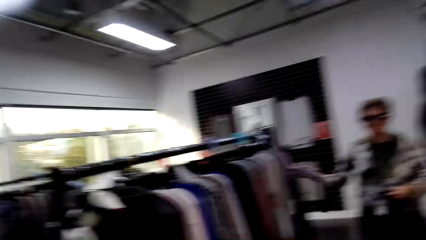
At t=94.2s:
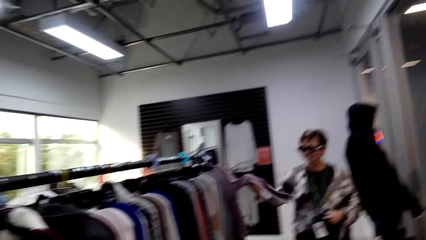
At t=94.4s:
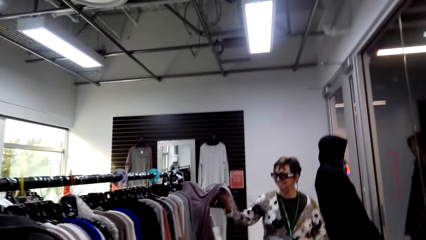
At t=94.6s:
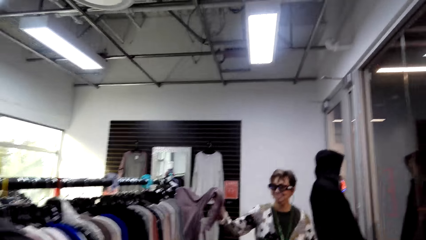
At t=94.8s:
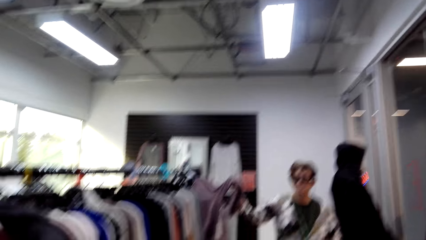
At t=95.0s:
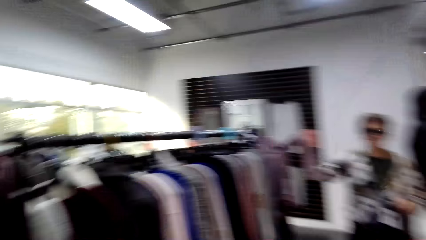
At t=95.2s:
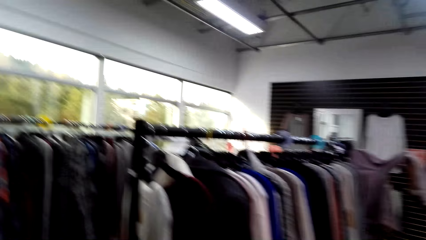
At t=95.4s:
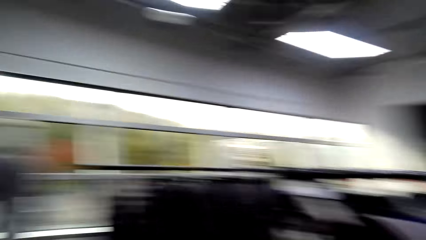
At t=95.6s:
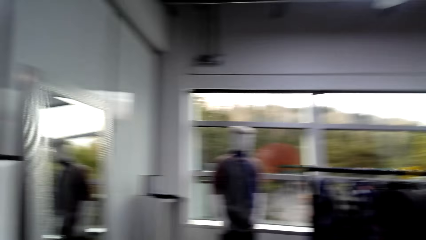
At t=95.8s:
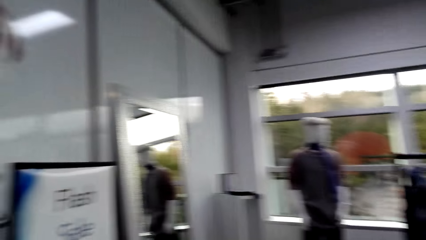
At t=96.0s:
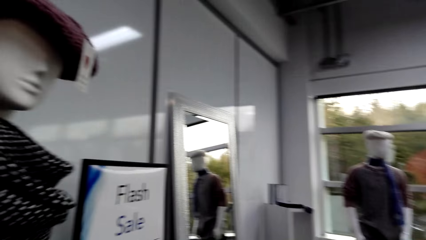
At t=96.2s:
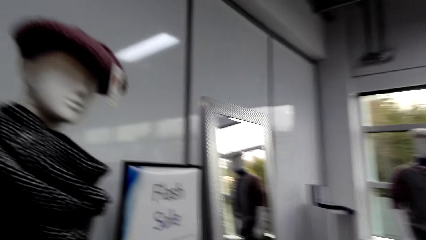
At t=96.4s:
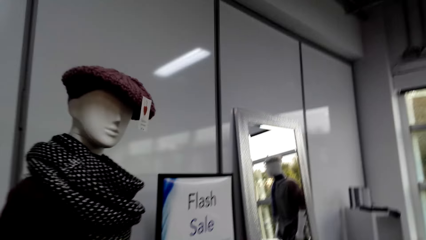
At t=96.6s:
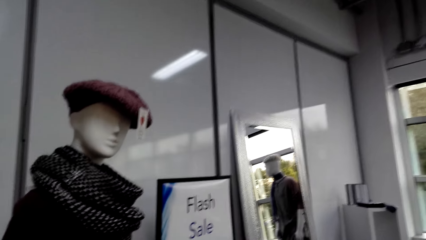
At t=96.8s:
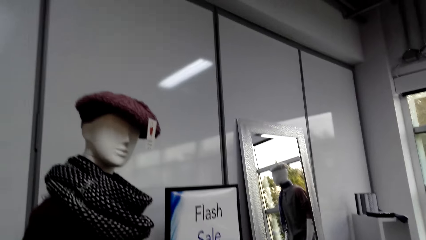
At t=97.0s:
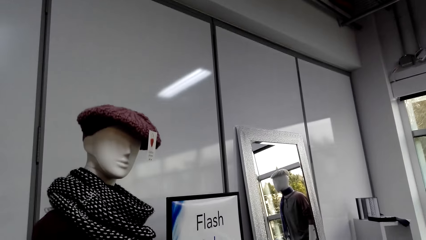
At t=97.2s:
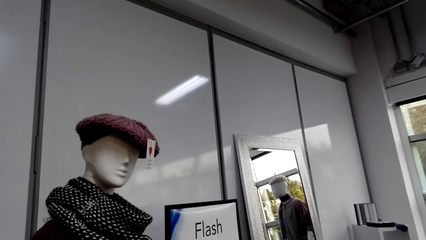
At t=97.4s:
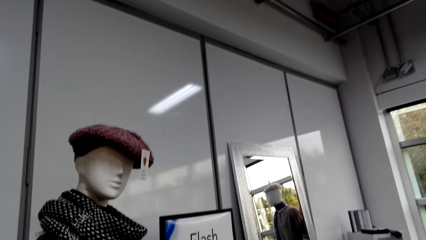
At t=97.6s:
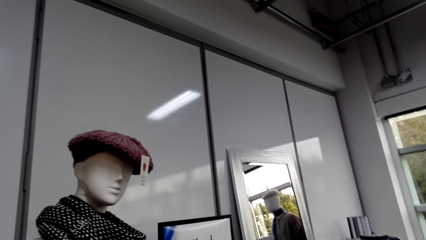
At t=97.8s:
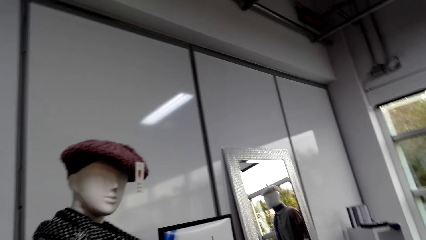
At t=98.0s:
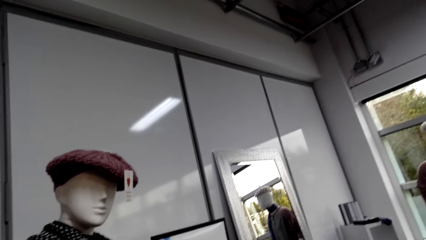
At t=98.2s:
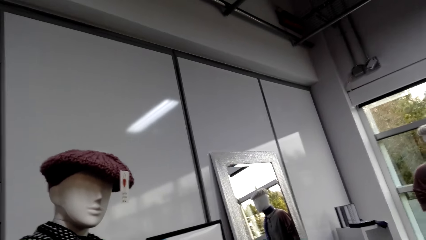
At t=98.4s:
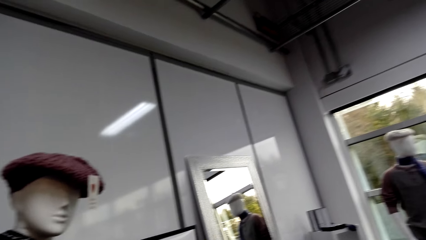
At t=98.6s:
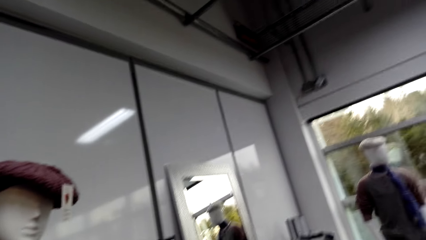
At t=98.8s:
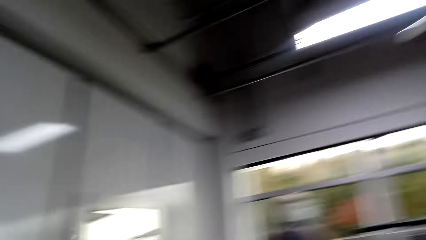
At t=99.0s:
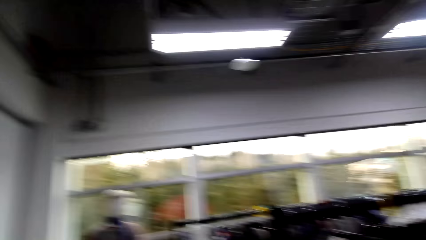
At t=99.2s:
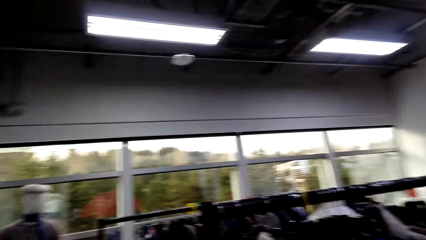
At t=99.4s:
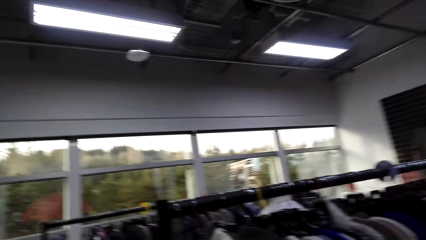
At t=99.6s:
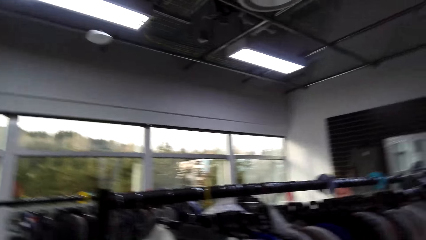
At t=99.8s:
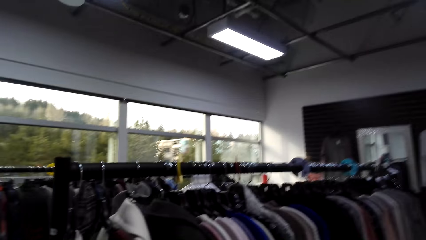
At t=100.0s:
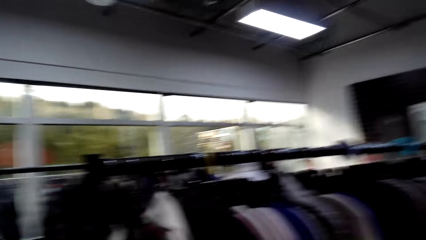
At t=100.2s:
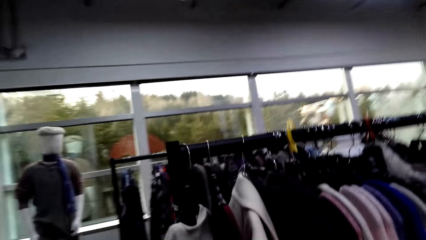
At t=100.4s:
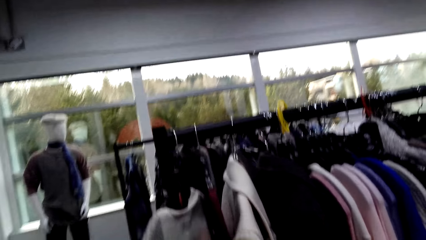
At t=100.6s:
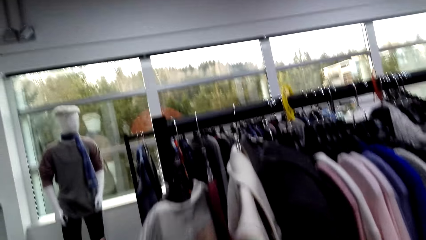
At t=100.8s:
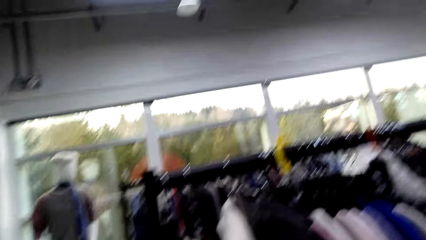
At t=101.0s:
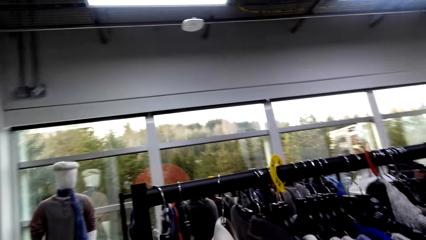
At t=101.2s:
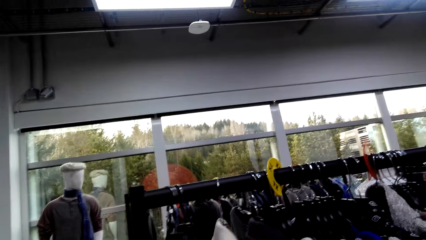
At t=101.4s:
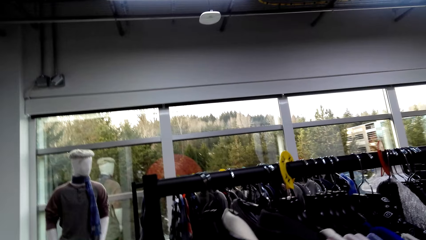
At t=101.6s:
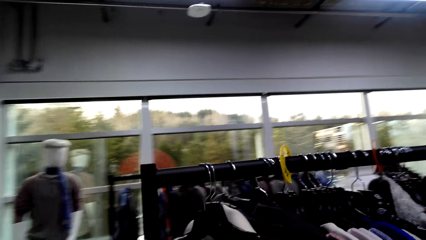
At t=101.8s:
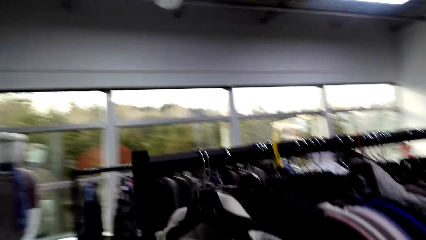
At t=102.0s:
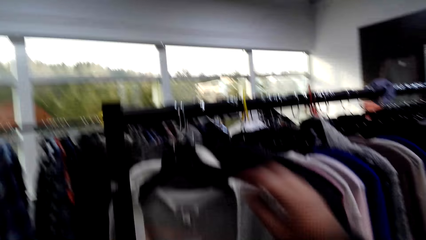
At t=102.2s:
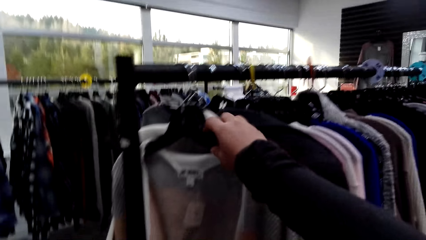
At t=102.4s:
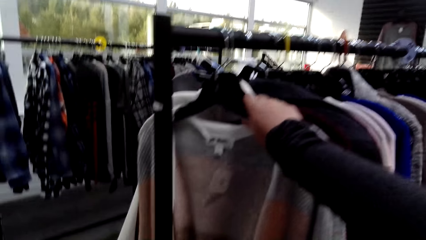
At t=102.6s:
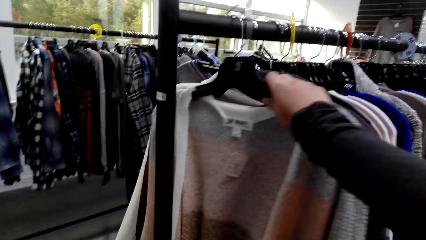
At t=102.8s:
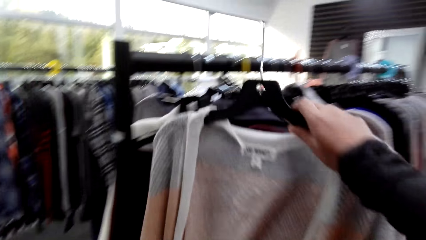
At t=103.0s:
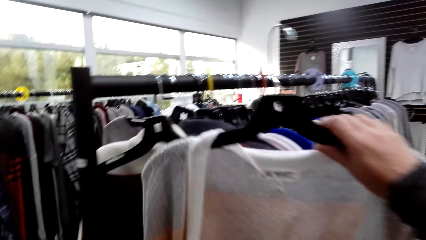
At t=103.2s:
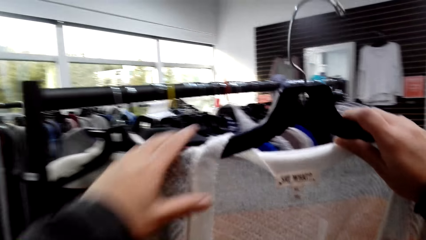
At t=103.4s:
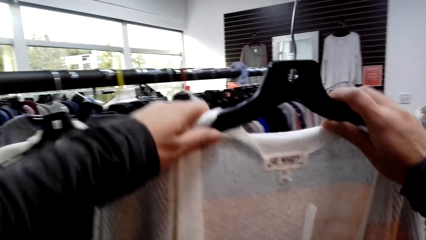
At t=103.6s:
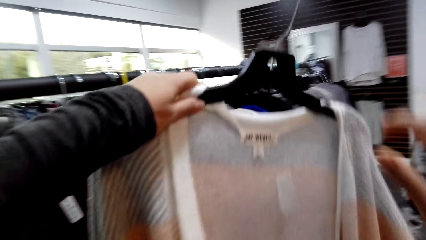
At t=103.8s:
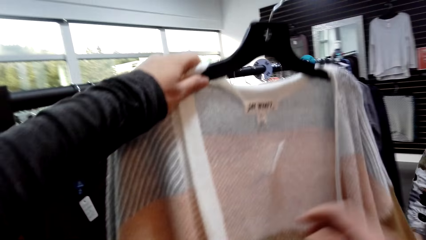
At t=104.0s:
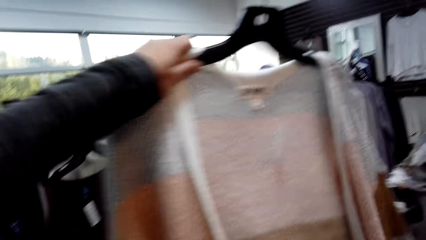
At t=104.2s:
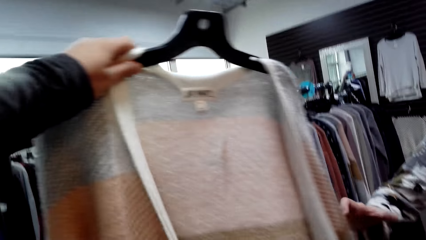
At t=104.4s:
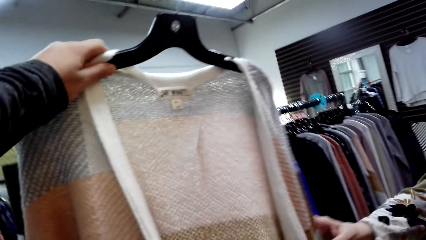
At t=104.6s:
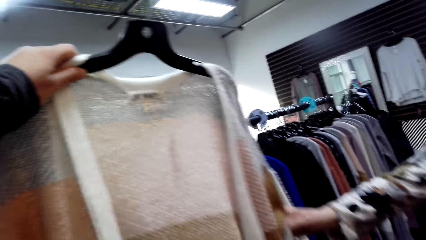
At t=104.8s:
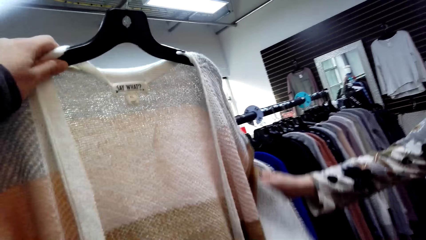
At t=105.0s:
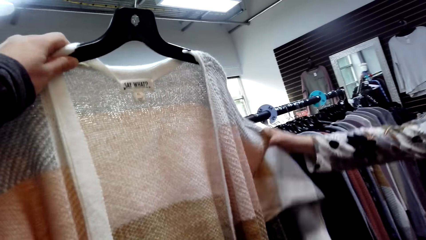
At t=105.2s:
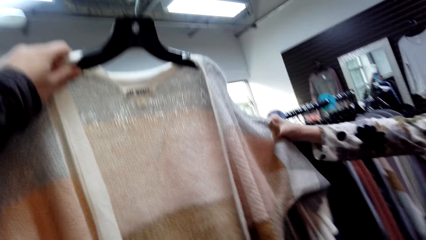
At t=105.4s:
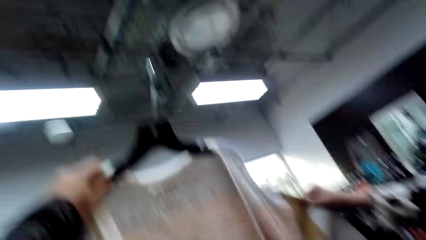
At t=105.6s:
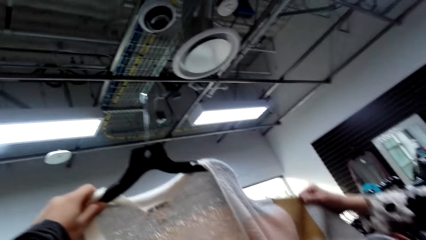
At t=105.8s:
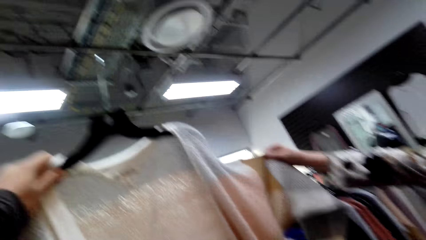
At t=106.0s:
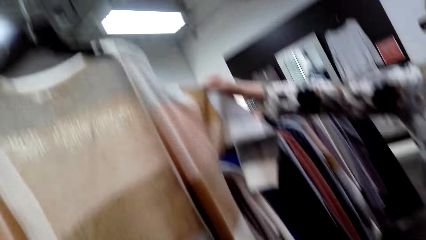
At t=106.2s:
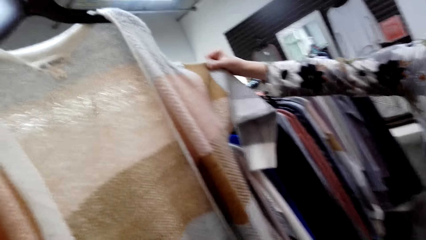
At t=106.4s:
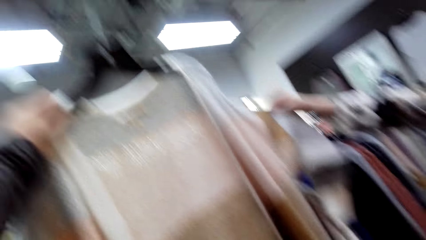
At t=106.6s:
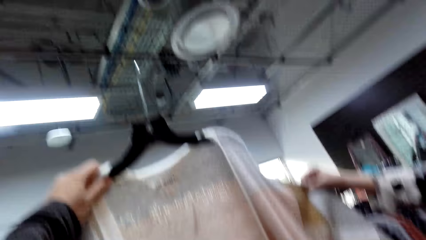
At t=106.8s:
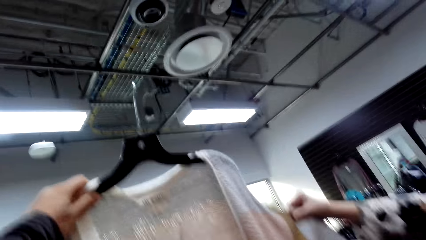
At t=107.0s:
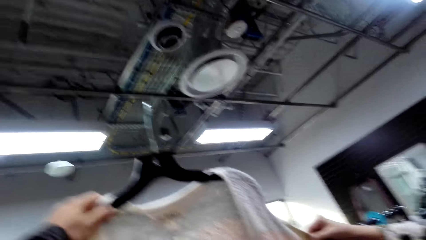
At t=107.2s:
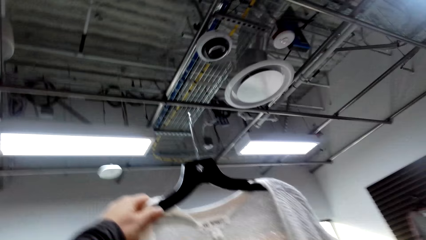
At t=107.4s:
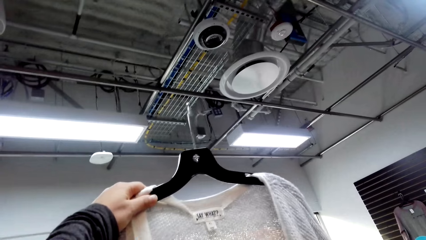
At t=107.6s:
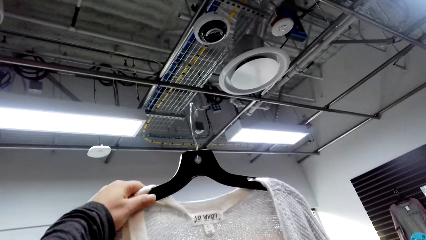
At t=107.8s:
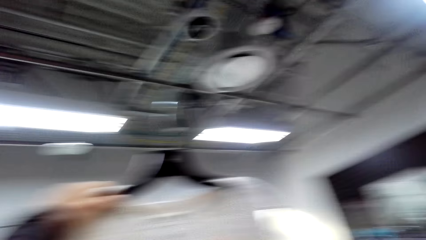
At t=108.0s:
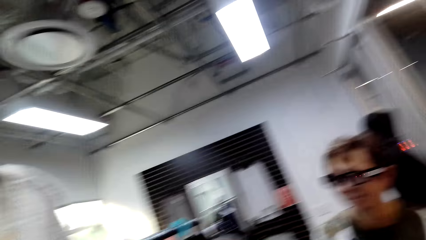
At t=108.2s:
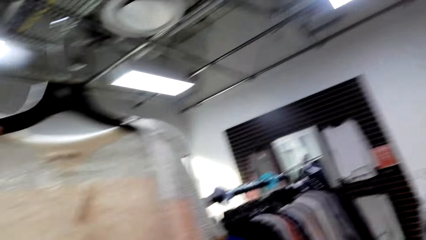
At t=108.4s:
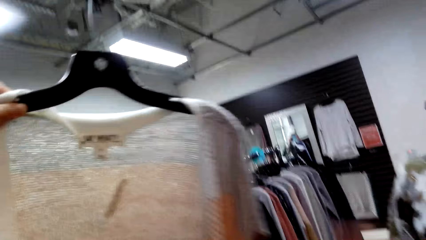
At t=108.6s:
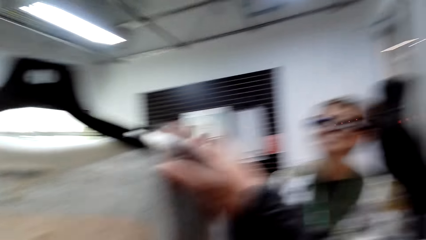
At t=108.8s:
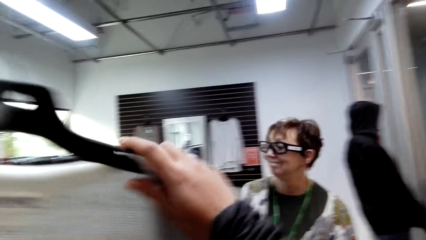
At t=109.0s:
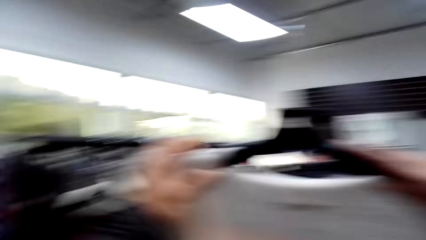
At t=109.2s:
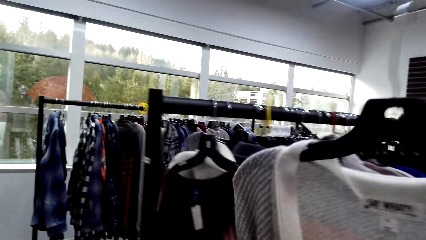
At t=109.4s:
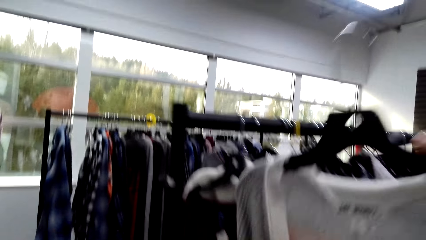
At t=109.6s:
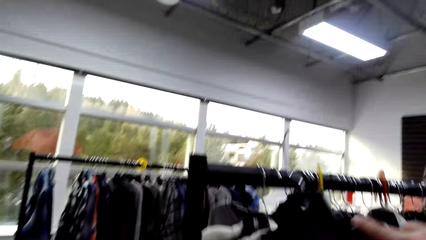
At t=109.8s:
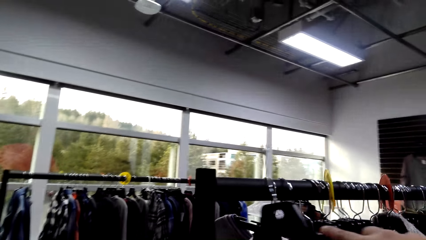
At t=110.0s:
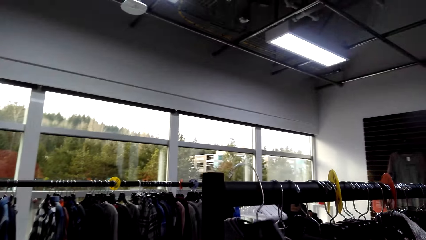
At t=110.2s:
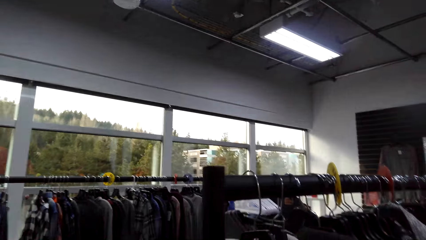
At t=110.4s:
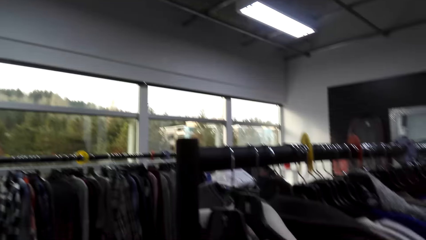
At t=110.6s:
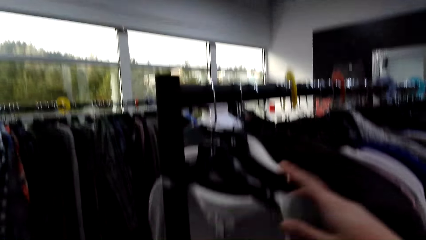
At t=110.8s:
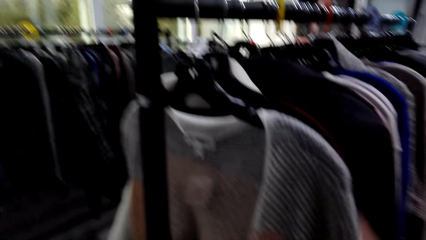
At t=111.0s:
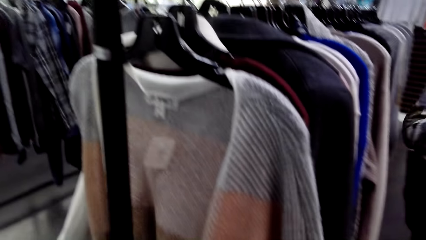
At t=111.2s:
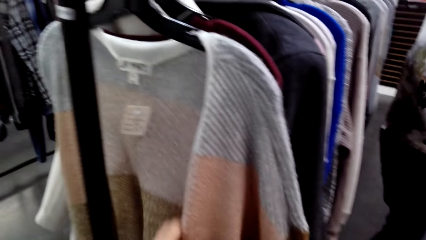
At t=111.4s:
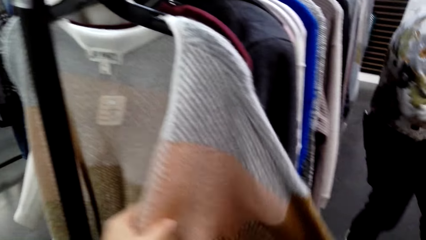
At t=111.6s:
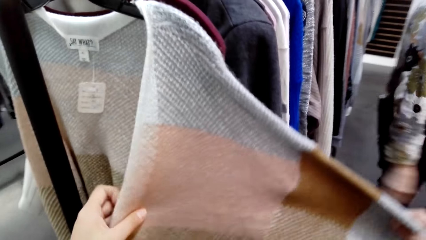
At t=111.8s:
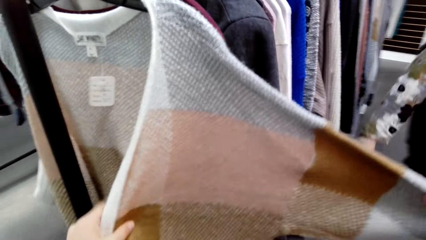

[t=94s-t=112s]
The camera wearer moves their hand towards the Marvin hat. They move around. A lady holds apparel. The camera wearer moves the apparel. They pick up the apparel. They look at a waterfall sweater. They hold the apparel with the other hand. The lady touches the apparel. The camera wearer holds the apparel. They hang the waterfall sweater on the rack.
